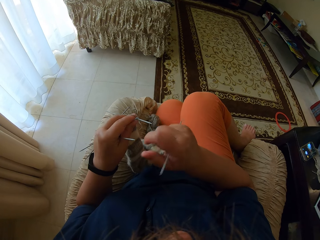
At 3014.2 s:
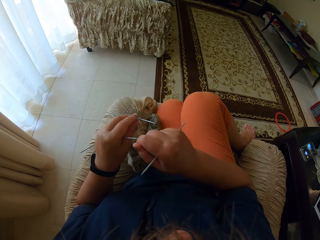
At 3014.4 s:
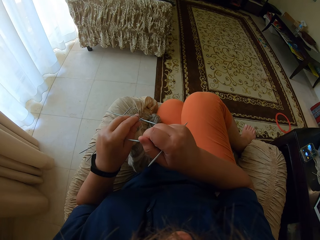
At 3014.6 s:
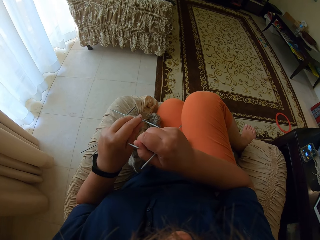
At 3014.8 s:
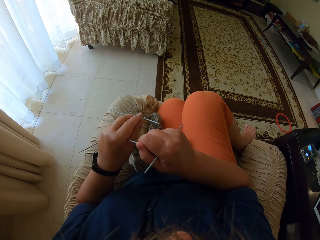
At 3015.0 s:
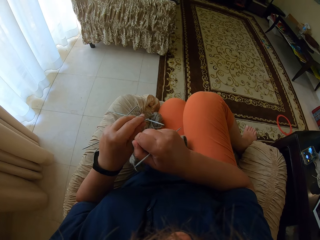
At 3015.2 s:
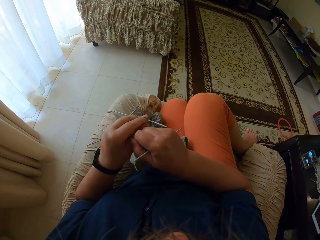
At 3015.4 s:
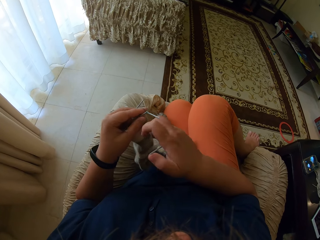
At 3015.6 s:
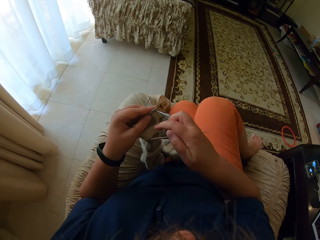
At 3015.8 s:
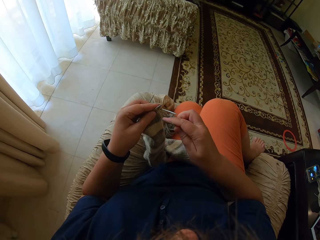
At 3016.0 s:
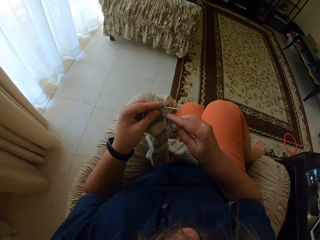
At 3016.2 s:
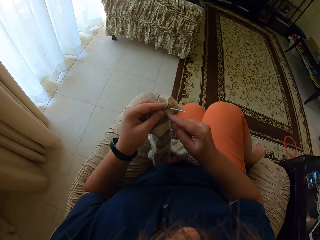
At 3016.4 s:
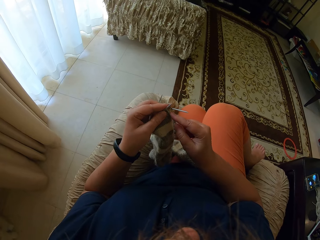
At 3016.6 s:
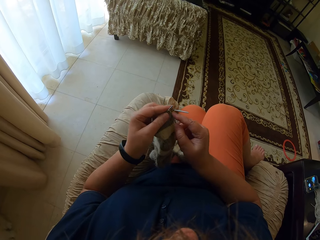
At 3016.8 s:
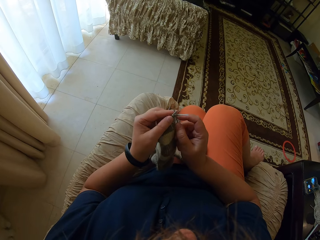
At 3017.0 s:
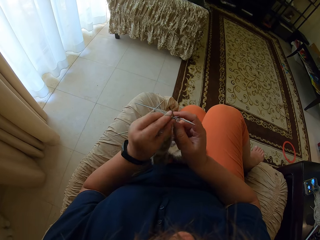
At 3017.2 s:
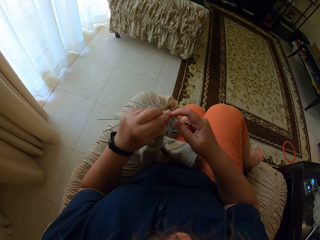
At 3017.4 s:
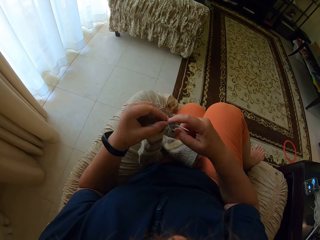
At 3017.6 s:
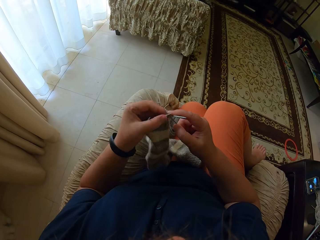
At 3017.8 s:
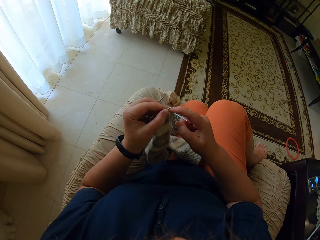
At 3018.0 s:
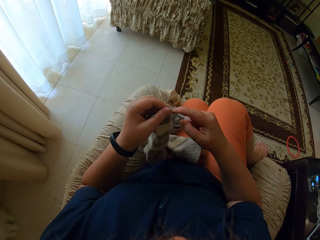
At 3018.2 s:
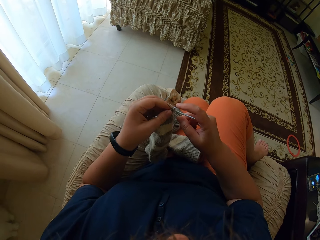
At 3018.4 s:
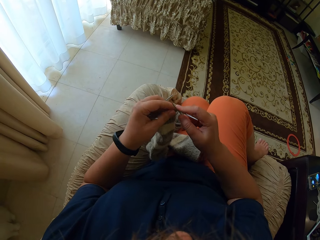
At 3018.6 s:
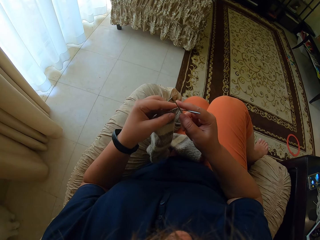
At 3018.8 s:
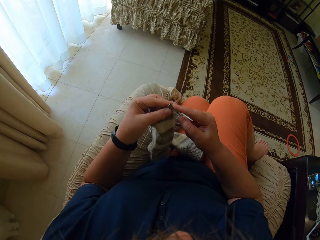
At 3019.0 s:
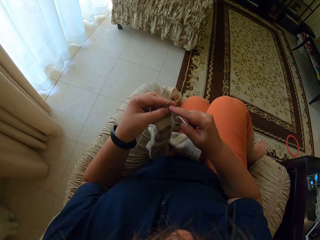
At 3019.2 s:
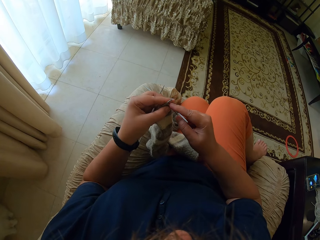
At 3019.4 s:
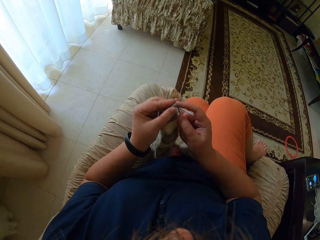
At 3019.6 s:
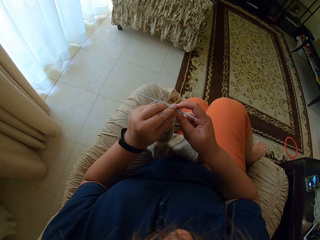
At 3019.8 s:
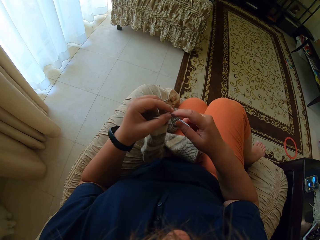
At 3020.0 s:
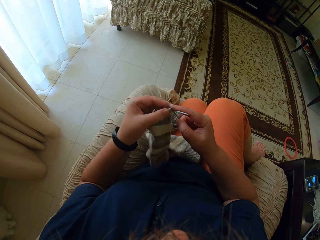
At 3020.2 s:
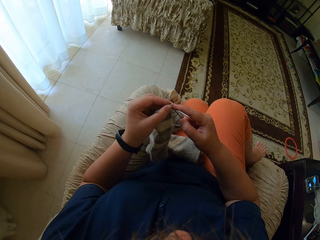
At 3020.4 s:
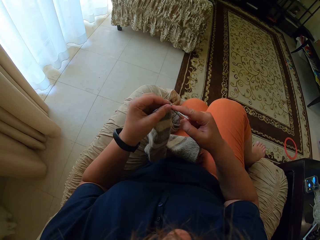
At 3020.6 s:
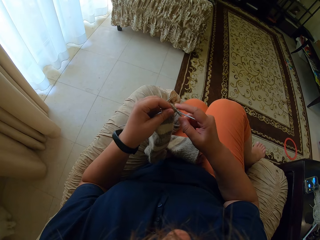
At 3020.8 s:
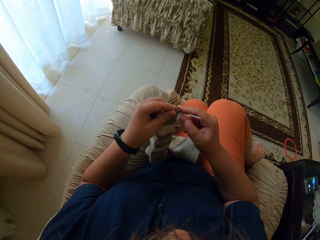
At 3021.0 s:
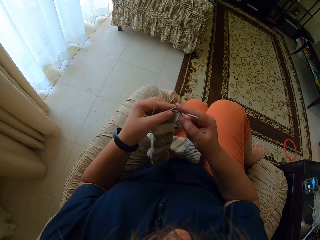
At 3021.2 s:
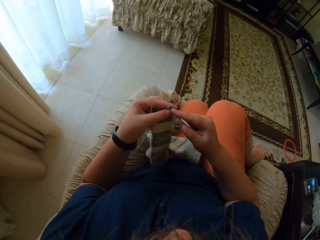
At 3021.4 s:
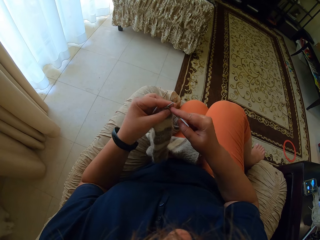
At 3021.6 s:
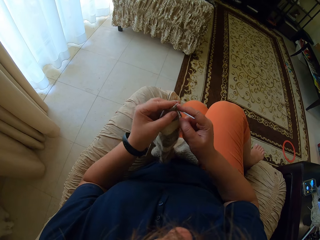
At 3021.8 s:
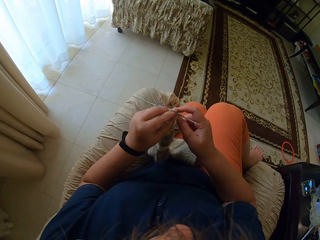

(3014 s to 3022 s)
The camera wearer knits the fabric.

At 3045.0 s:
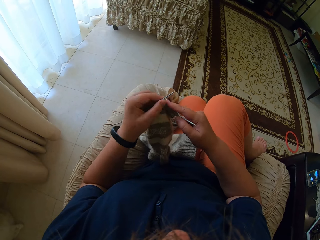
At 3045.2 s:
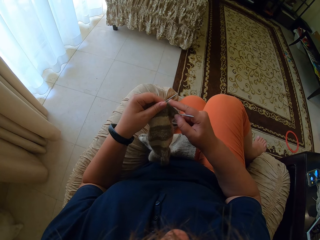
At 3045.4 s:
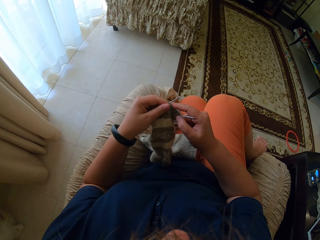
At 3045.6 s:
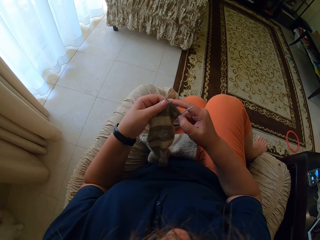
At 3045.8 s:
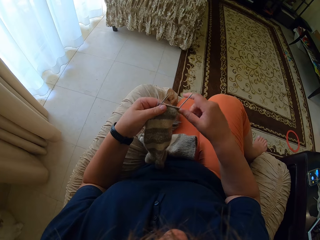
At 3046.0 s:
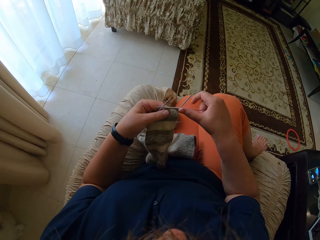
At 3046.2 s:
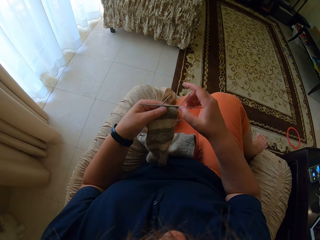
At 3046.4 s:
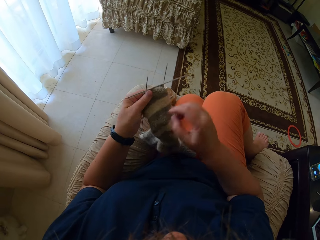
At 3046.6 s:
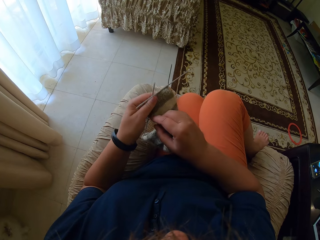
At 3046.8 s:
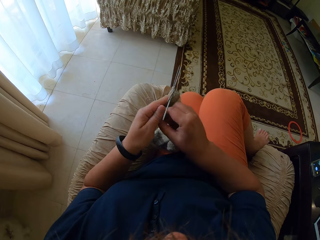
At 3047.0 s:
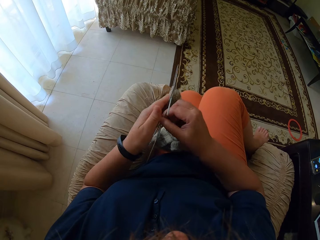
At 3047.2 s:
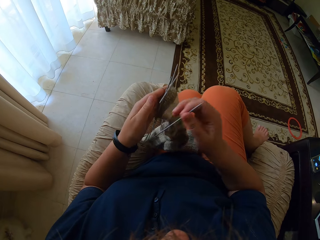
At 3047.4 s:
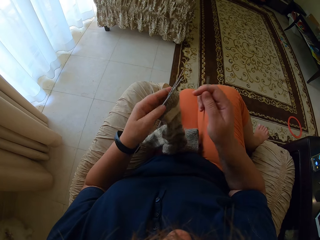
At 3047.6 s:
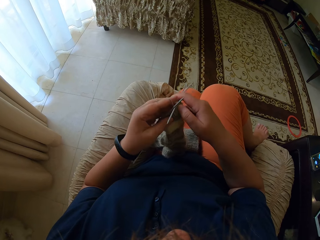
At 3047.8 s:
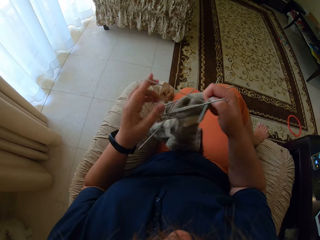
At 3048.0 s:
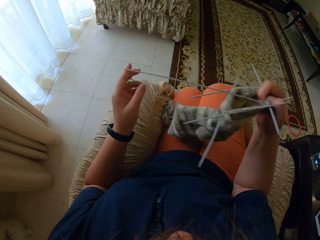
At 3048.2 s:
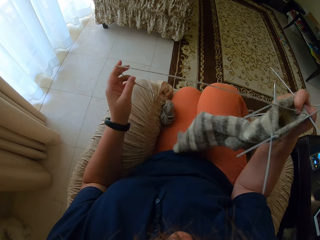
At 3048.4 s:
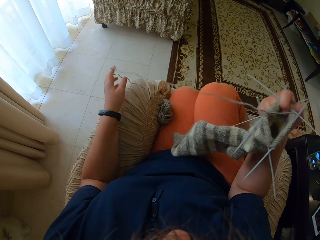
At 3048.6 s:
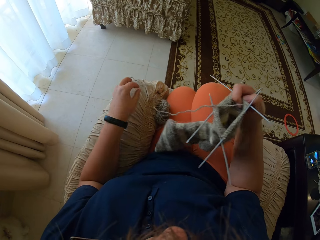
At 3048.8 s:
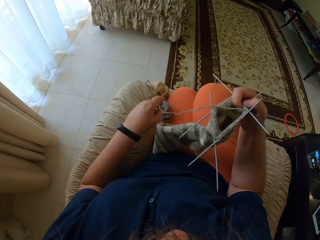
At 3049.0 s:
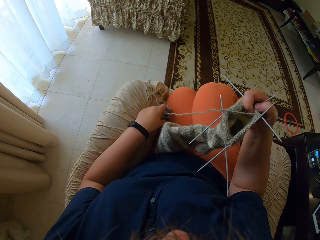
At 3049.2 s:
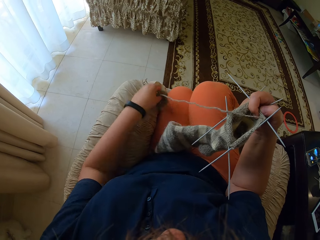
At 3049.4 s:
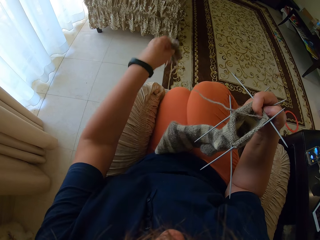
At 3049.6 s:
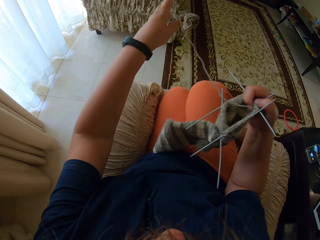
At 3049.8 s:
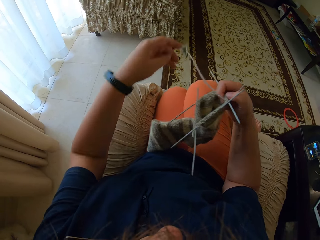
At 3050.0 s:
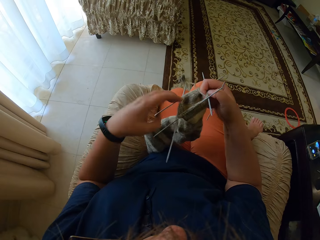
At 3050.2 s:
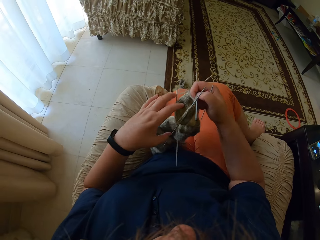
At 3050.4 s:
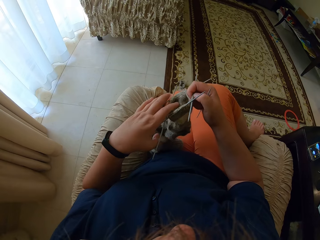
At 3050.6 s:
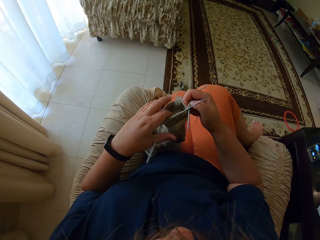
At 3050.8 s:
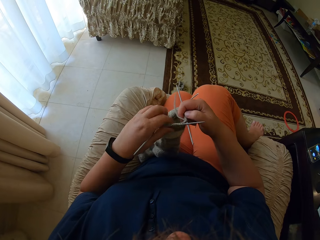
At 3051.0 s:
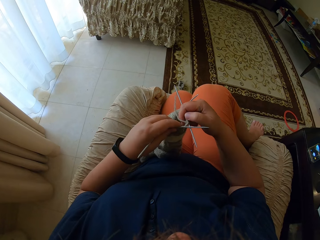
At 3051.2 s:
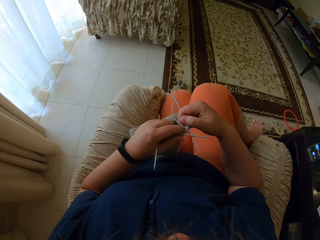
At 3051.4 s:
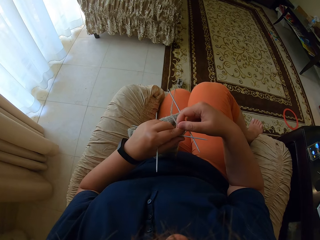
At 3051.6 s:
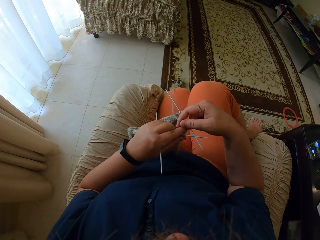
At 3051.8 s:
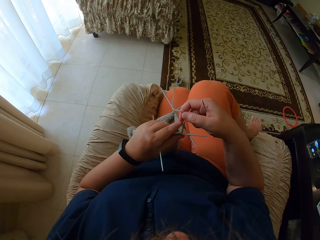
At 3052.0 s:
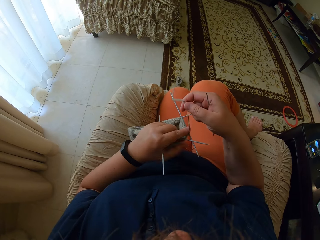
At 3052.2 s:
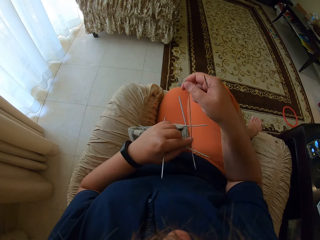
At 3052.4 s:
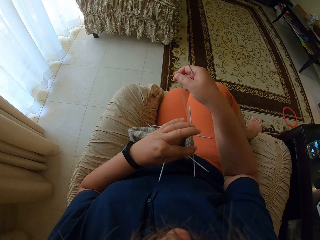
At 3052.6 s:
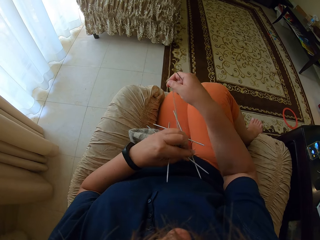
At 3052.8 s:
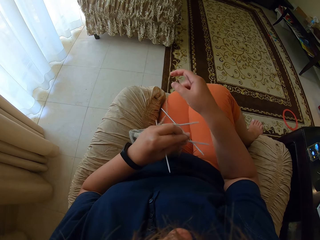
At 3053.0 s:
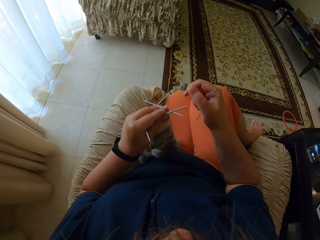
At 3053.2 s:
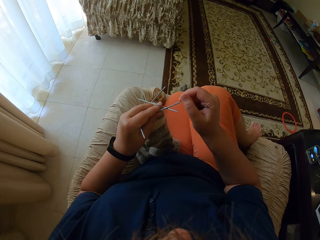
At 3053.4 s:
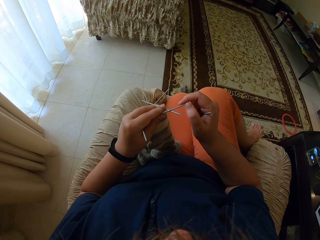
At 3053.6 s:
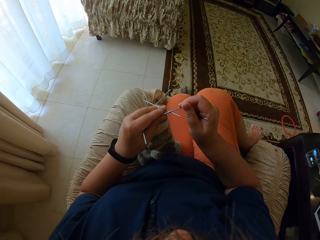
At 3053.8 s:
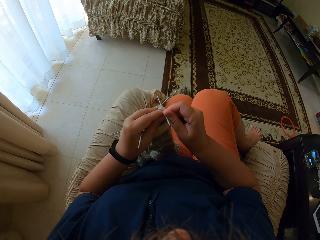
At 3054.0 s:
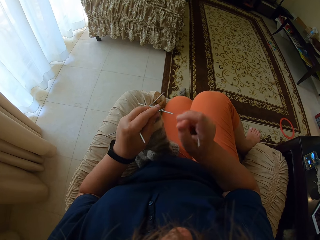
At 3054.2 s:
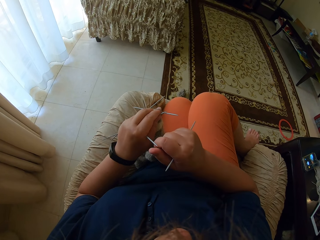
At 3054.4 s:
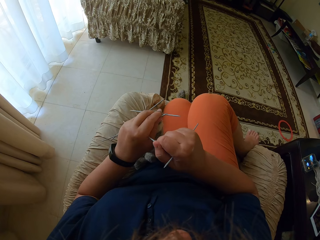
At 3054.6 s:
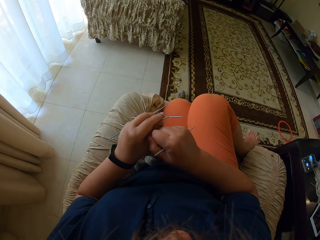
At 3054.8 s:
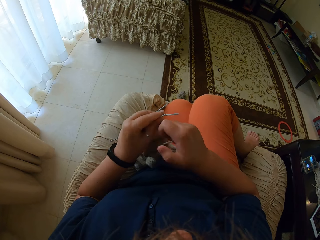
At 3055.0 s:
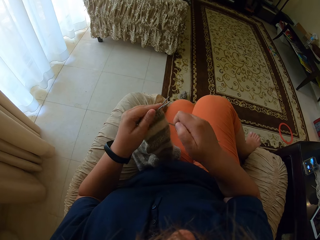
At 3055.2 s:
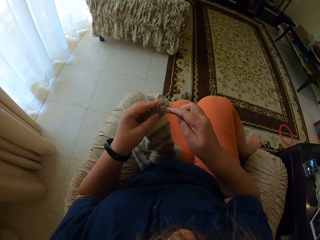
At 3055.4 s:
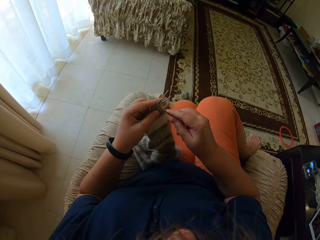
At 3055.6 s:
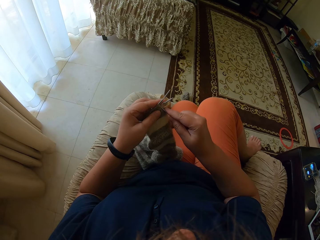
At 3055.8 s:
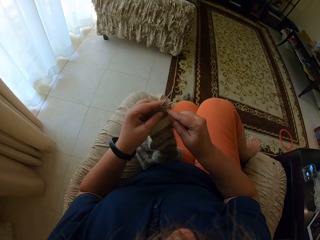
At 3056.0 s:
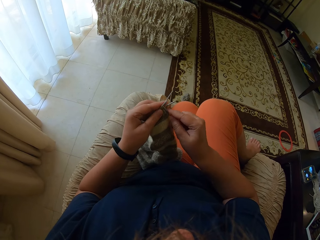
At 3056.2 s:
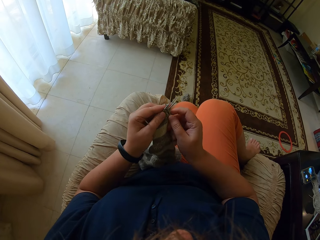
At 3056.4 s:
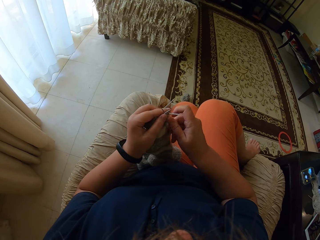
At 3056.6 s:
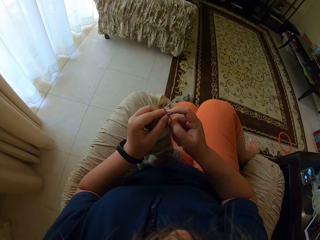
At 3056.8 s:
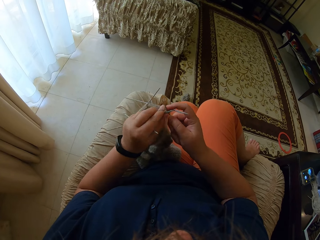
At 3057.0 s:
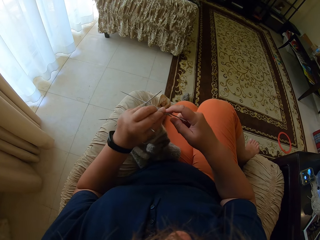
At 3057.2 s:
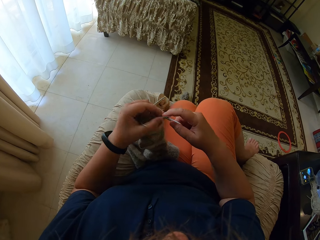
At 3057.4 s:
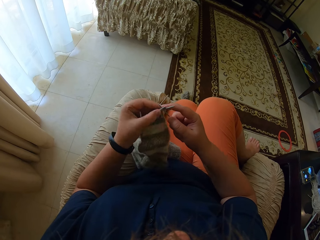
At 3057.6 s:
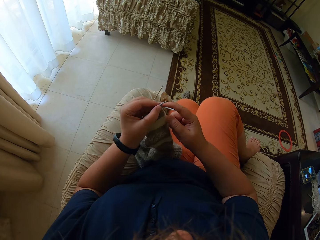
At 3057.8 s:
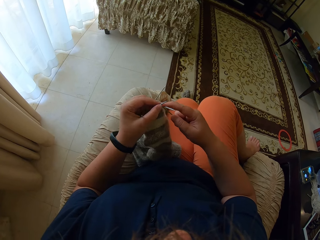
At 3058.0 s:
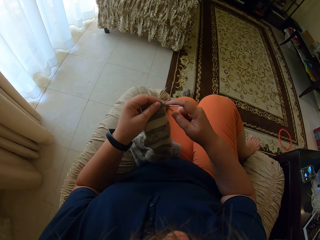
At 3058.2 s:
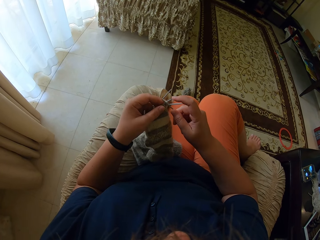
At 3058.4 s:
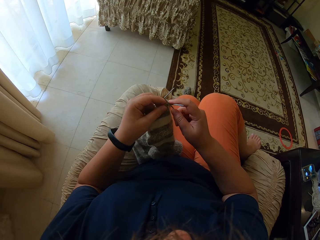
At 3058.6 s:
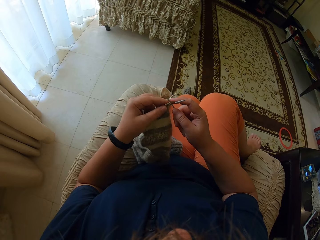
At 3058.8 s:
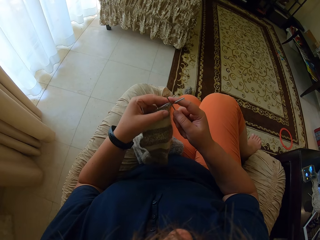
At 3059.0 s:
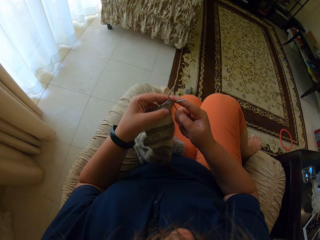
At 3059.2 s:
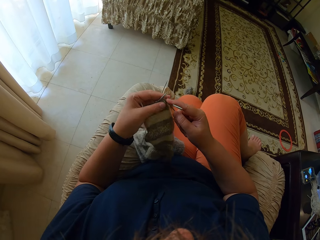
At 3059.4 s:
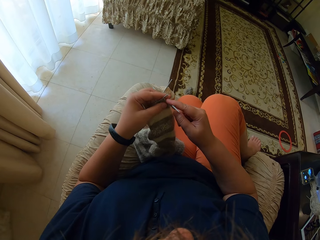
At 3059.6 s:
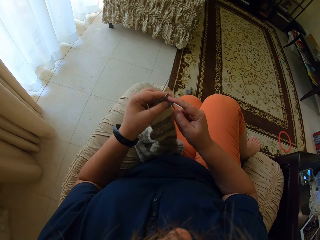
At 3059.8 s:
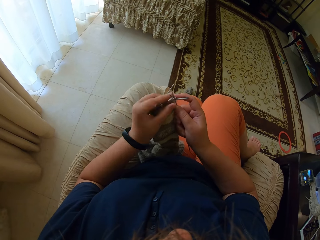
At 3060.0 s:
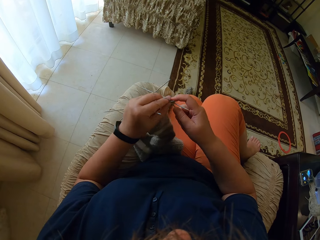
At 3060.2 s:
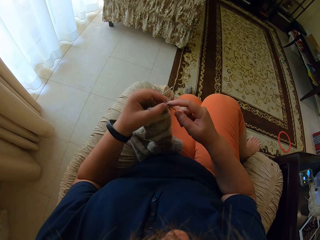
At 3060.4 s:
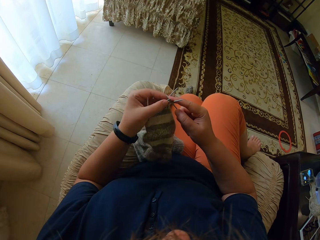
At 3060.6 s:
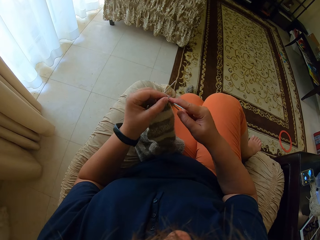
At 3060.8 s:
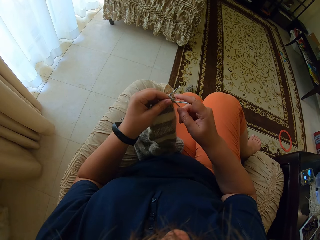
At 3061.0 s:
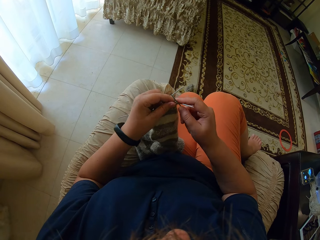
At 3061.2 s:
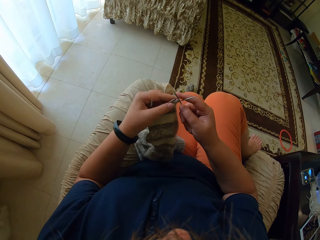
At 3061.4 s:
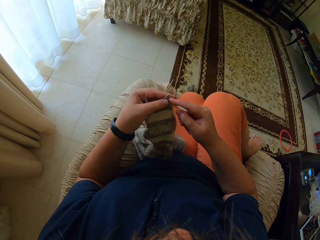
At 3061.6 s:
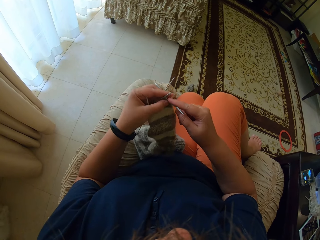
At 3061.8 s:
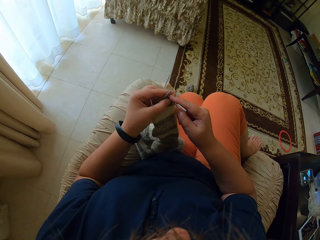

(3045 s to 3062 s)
The camera wearer picks a crochet with her right hand. She straightens the yarn with her left hand. She straightens the yarn with the right hand. She adjusts the crochets on her hands. She knits the socks with her hands.
